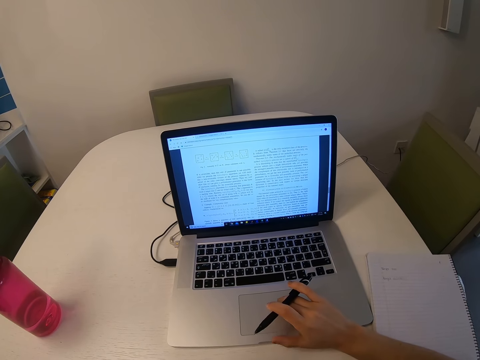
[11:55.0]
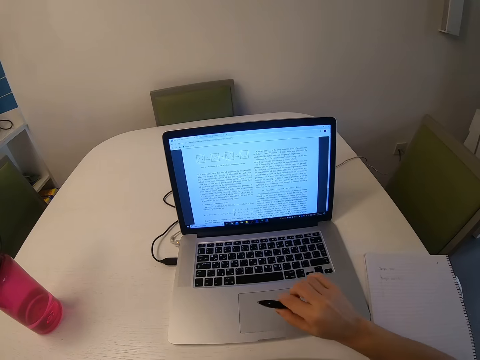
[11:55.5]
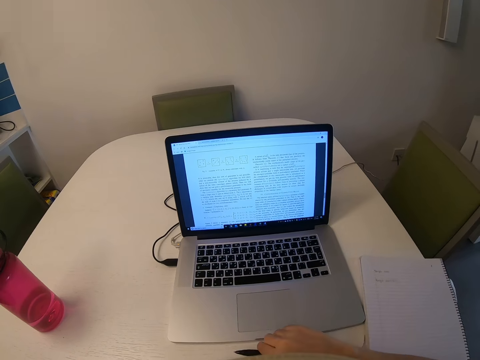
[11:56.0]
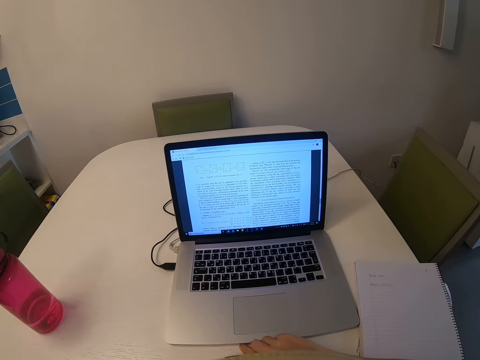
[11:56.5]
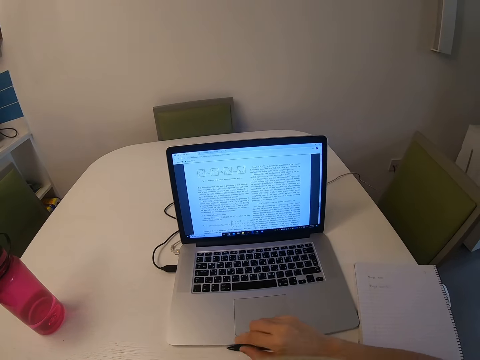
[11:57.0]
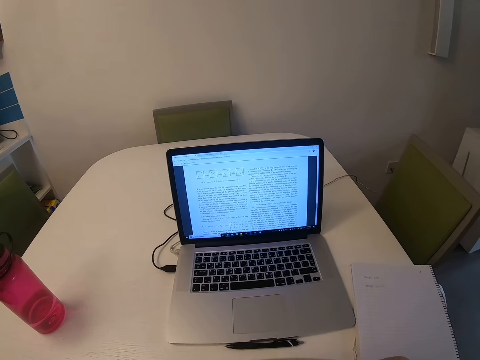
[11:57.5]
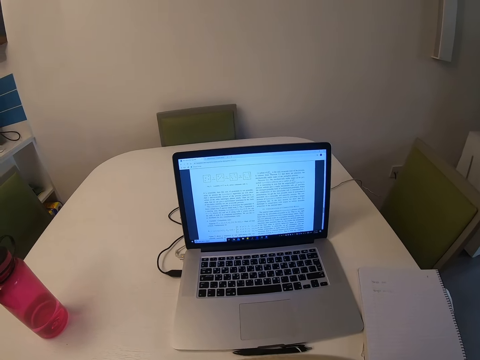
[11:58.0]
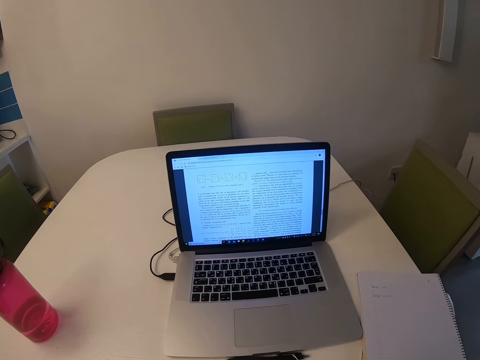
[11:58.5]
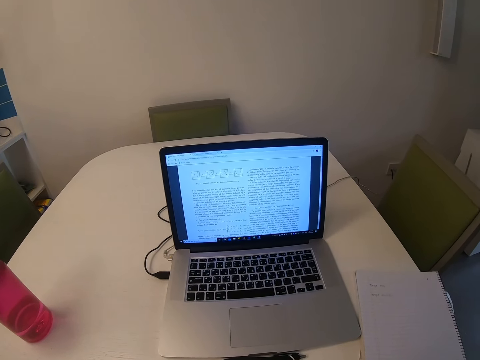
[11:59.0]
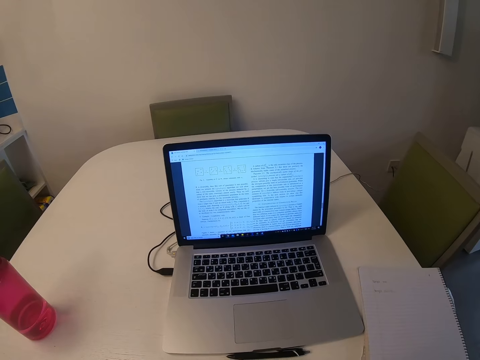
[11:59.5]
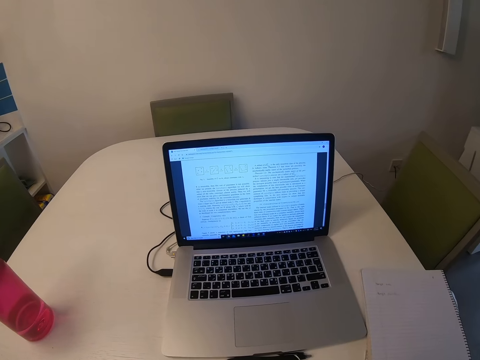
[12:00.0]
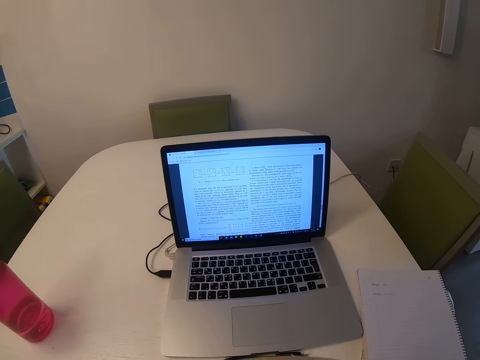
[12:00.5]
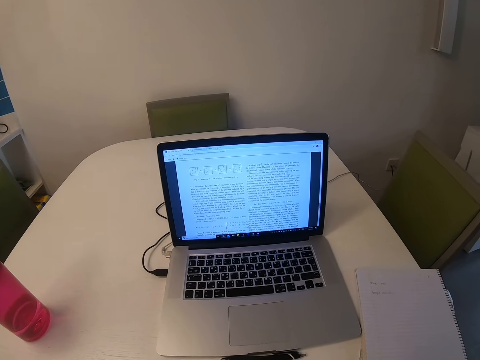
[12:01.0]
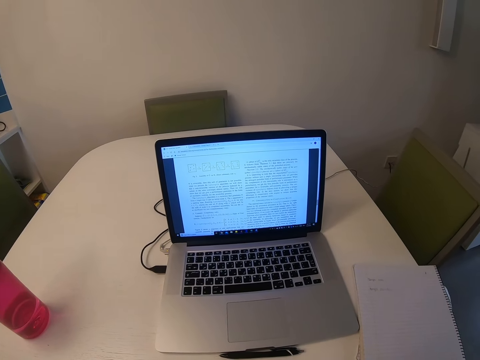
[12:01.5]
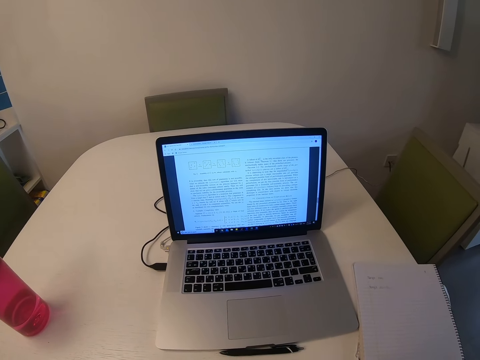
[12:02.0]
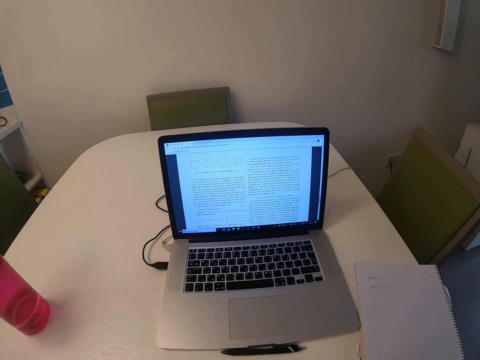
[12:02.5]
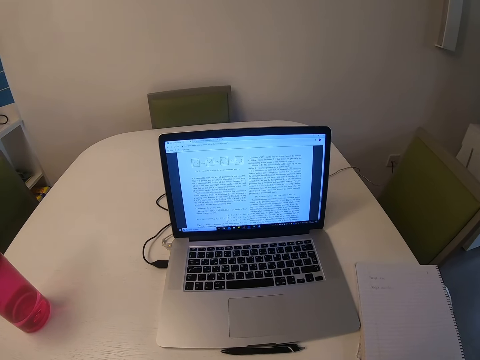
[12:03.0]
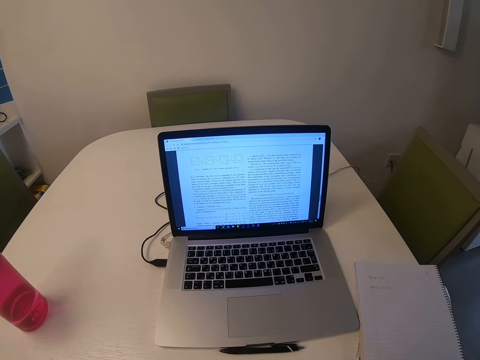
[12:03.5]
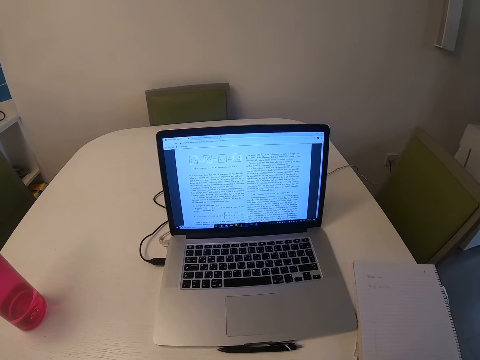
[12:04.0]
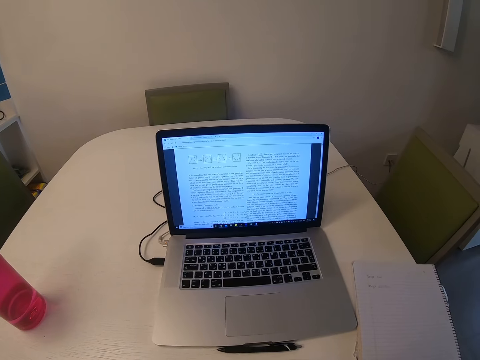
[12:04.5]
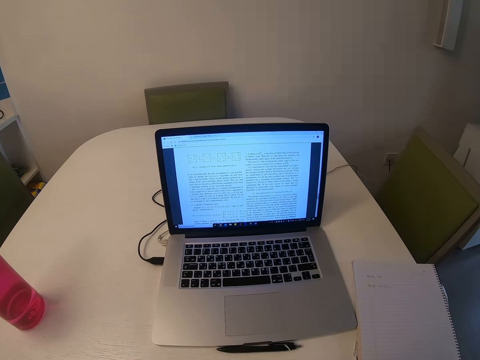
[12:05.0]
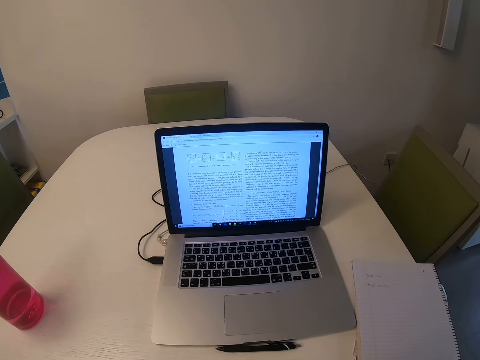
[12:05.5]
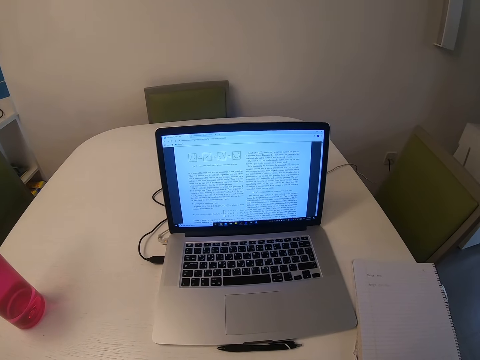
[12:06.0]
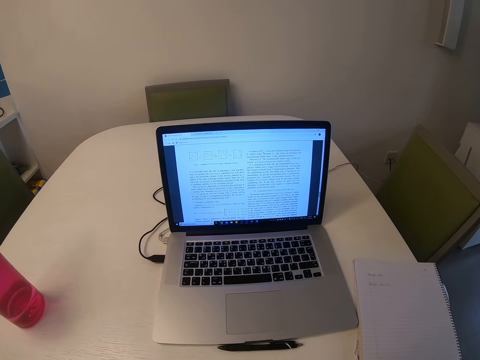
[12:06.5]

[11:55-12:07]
The camera wearer places the pen on the table. They read through the laptop.

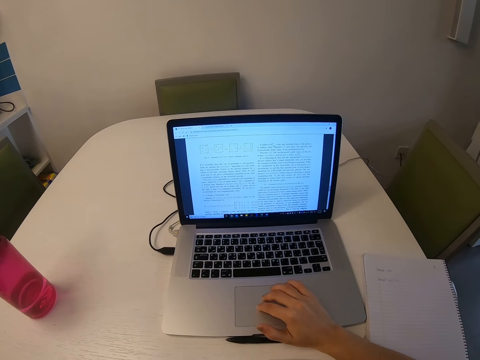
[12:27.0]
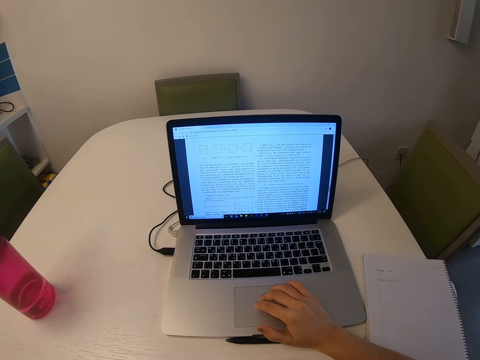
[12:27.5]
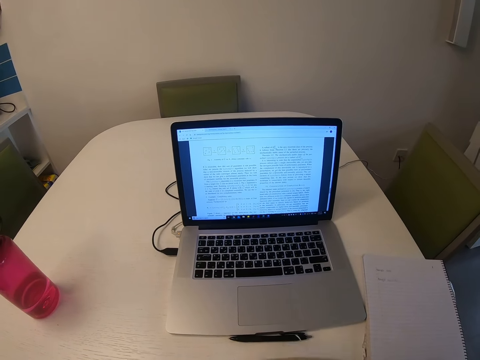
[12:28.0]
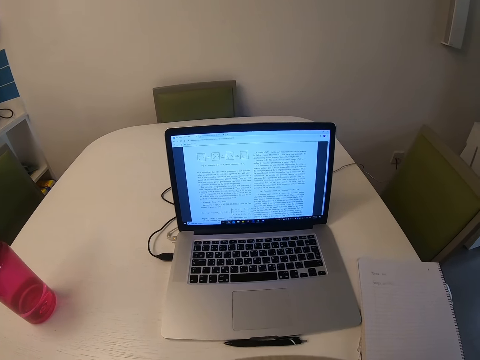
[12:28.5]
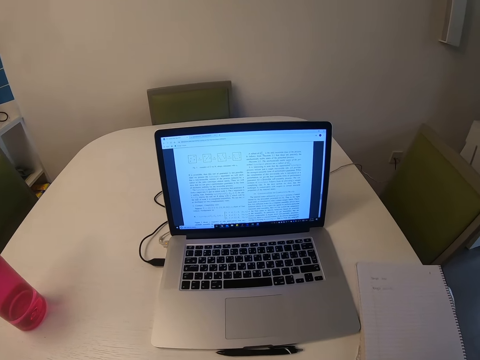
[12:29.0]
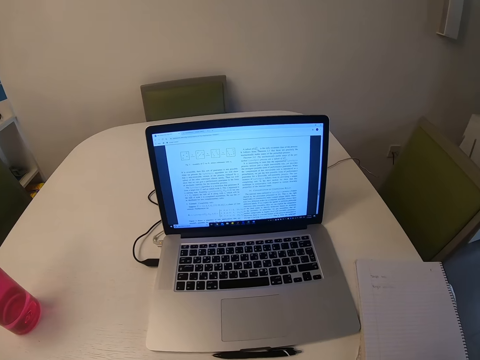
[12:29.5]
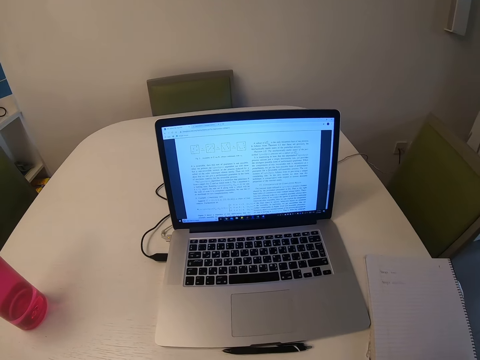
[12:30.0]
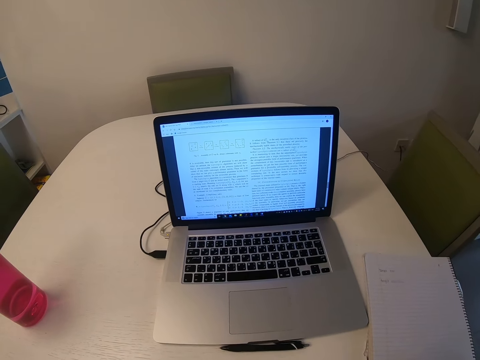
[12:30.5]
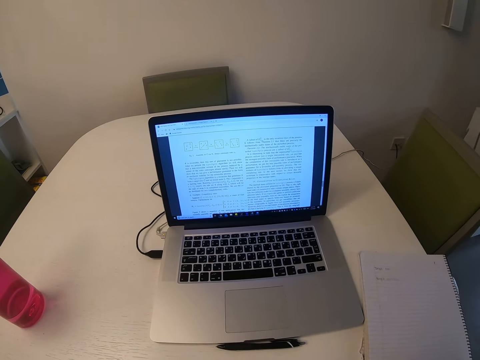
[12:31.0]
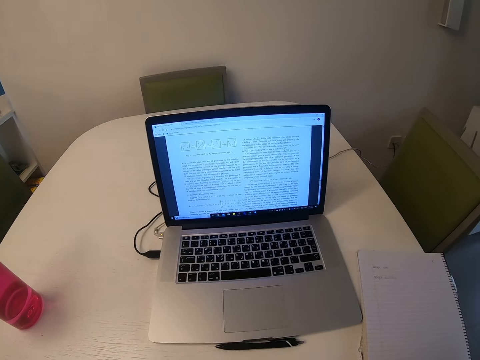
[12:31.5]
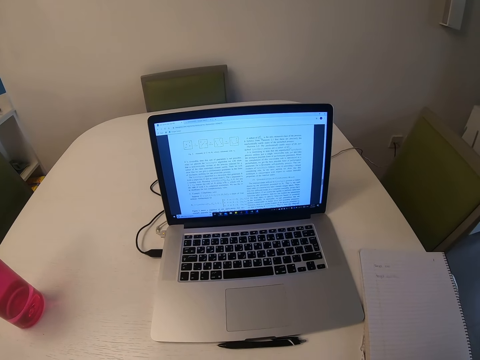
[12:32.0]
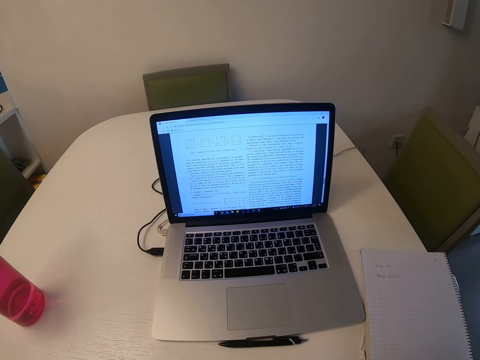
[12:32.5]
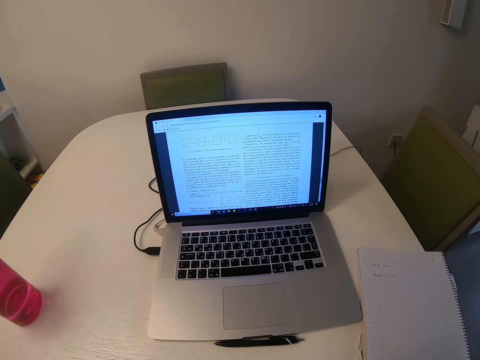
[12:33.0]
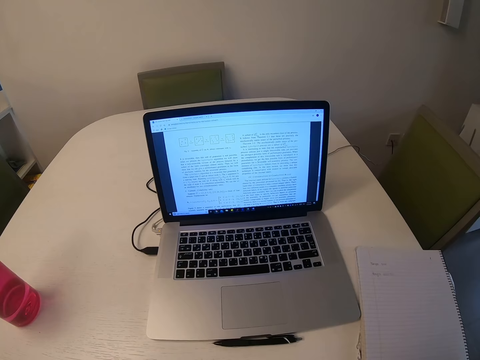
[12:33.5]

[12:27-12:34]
The camera wearer reads at the laptop.

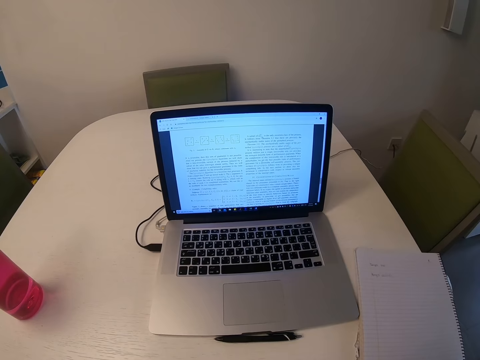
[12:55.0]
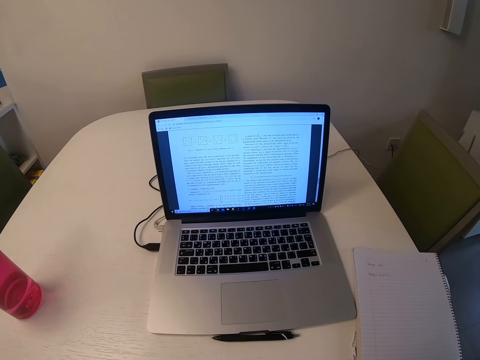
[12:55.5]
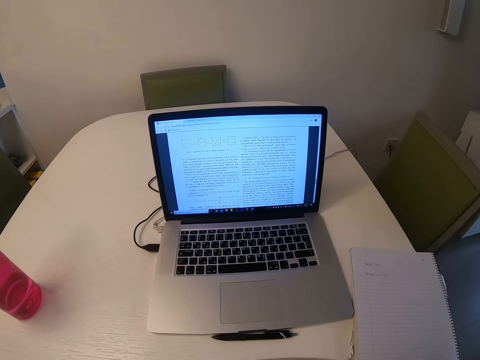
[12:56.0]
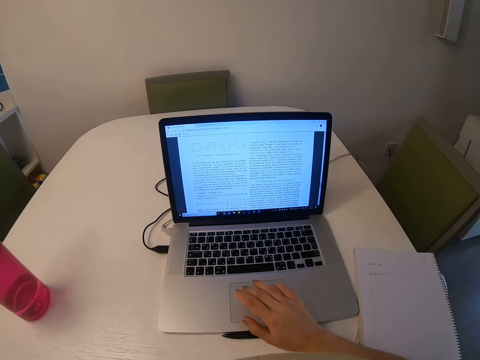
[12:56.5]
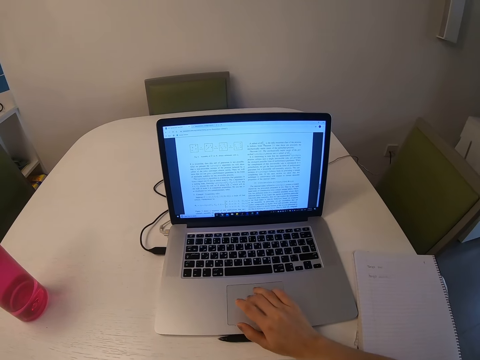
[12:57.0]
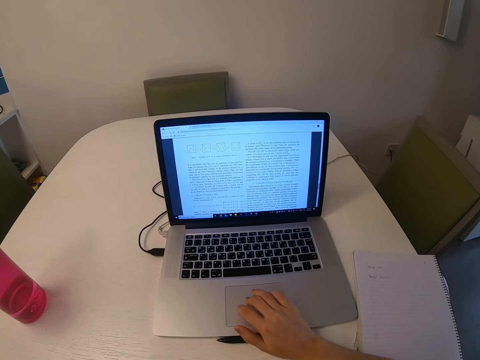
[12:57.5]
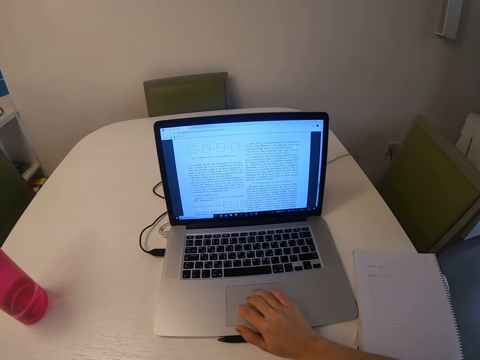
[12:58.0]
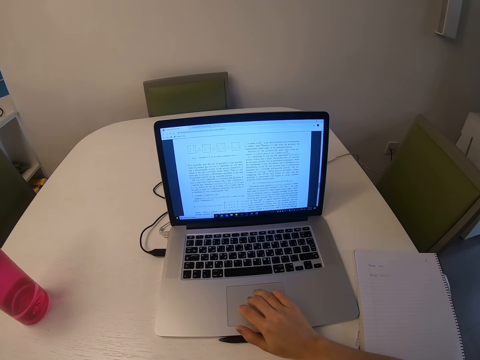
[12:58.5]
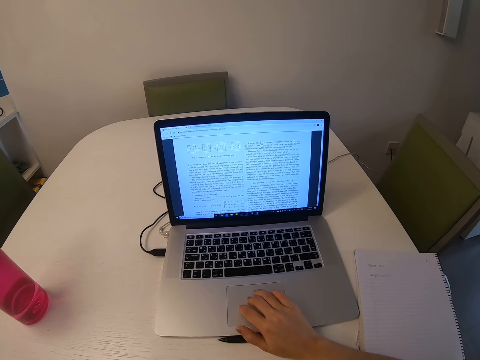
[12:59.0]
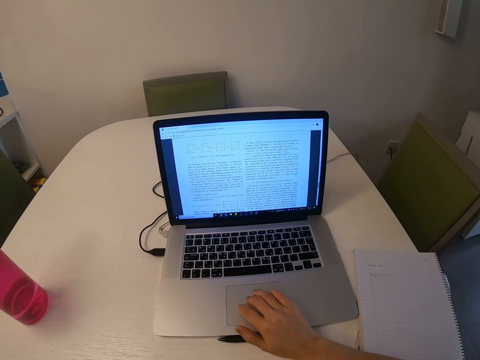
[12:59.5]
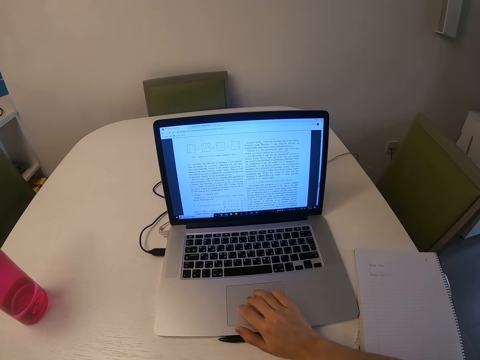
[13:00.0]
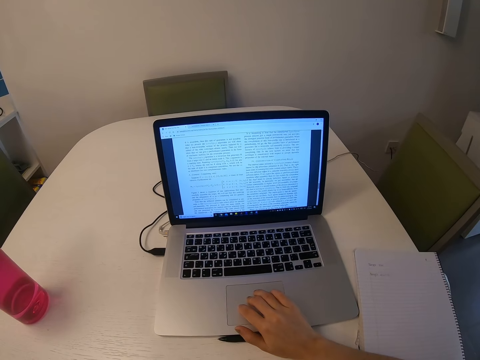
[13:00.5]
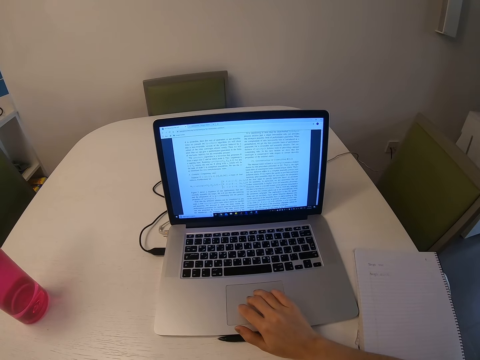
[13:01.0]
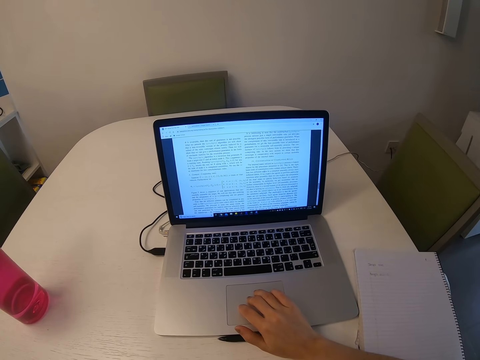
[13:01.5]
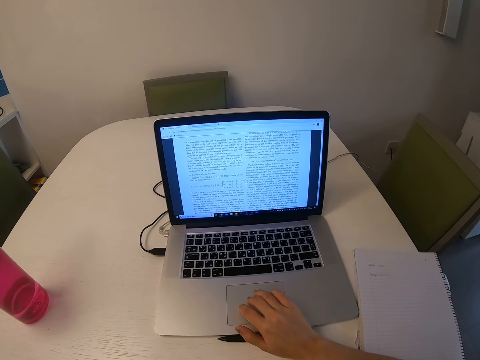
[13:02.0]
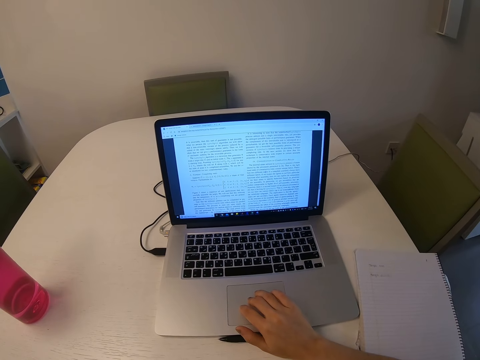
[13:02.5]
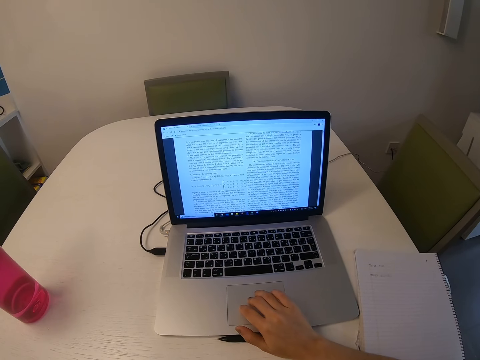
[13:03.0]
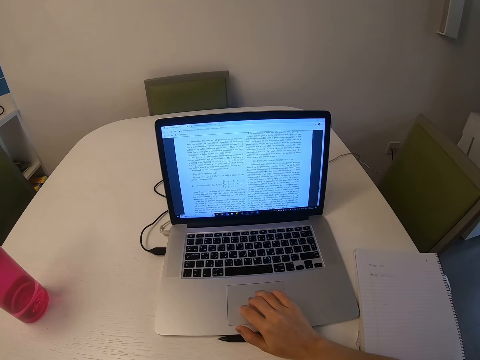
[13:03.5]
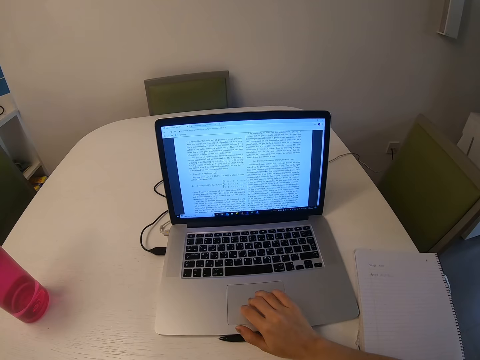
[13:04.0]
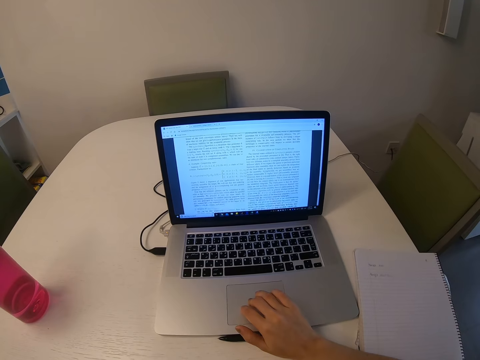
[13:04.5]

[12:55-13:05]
The camera wearer uses the laptop.
